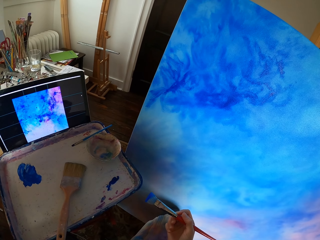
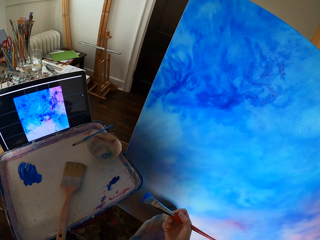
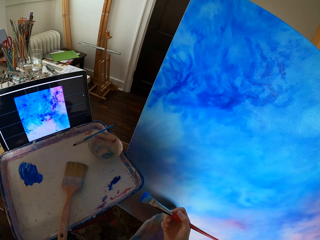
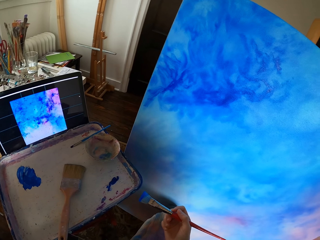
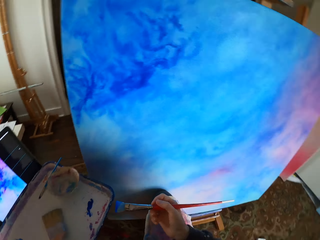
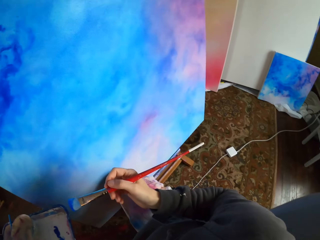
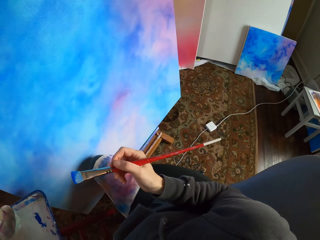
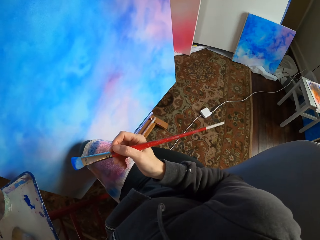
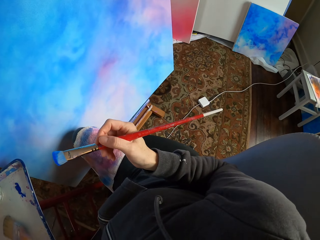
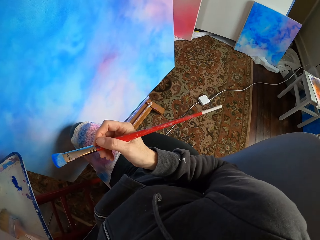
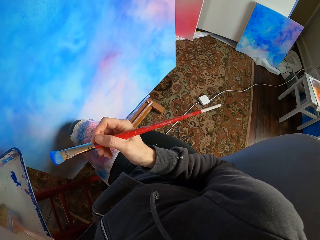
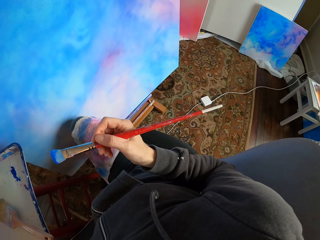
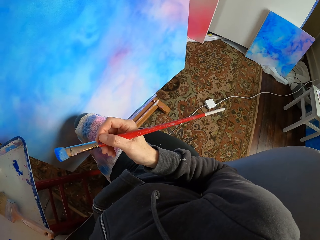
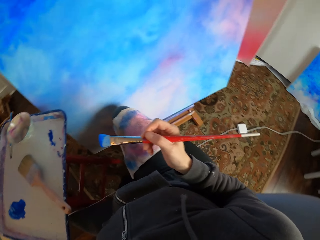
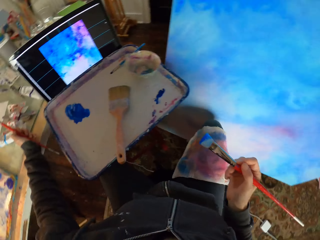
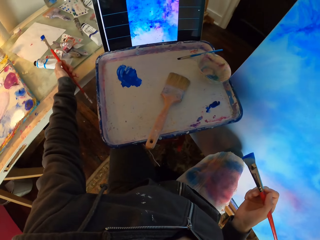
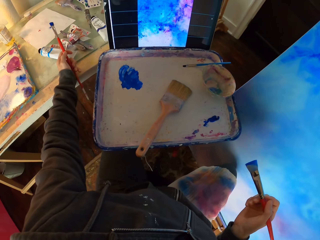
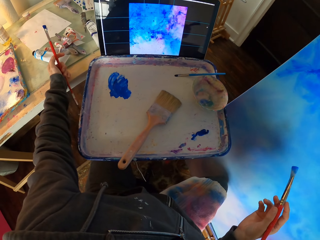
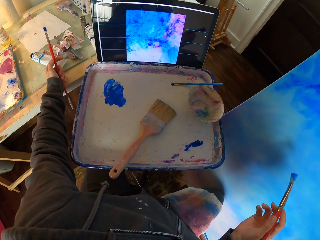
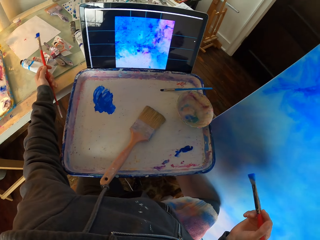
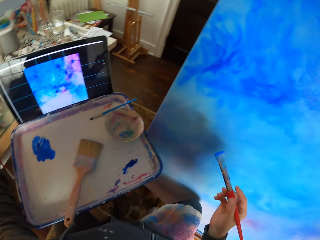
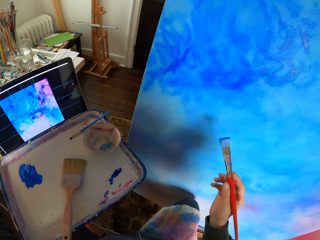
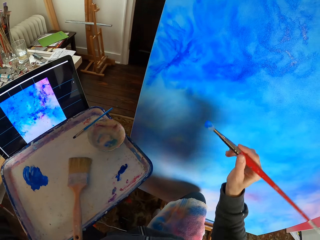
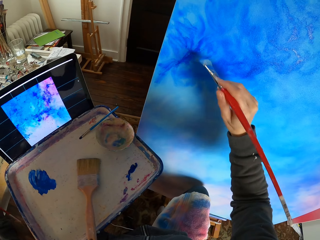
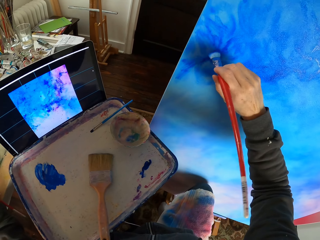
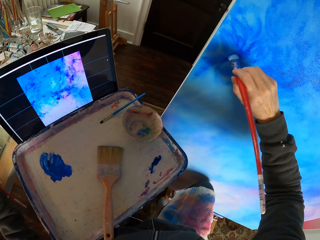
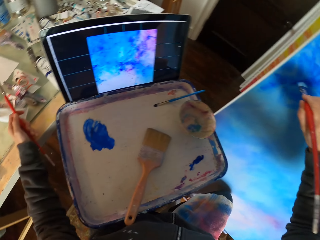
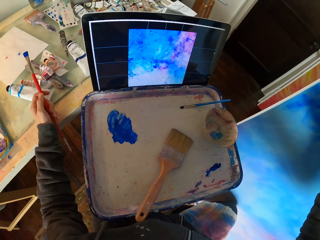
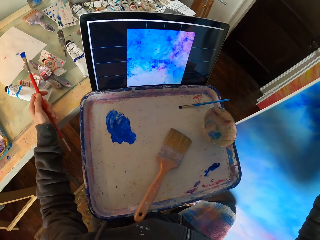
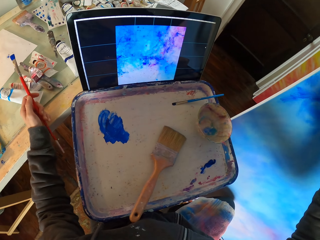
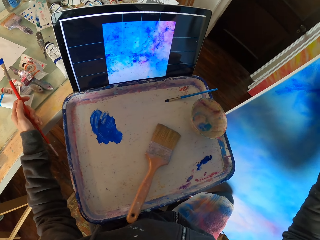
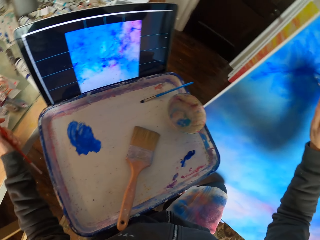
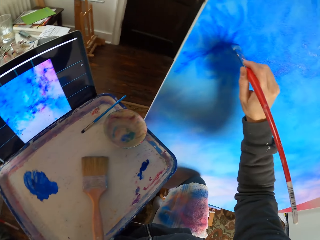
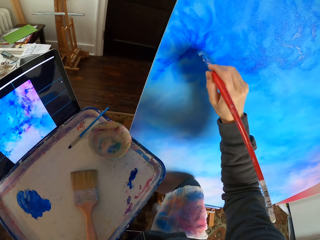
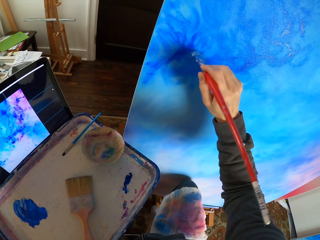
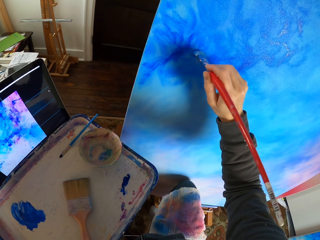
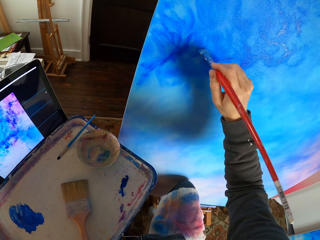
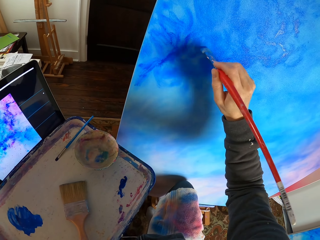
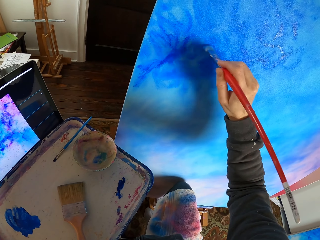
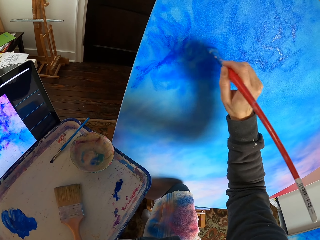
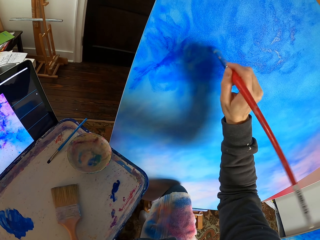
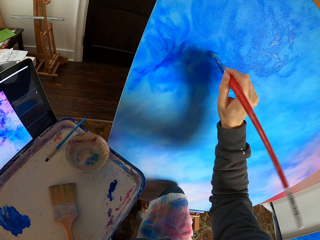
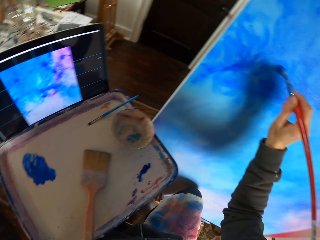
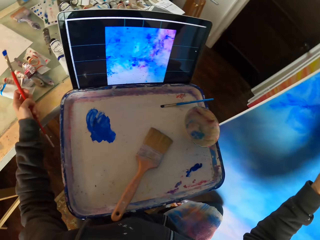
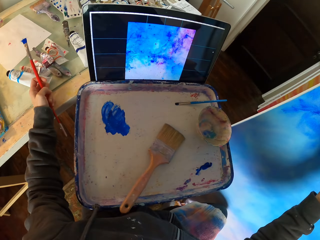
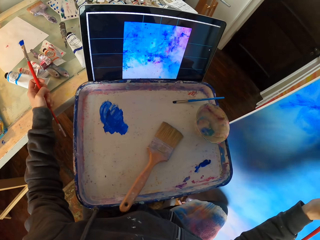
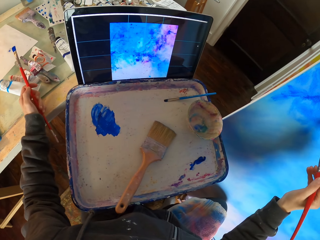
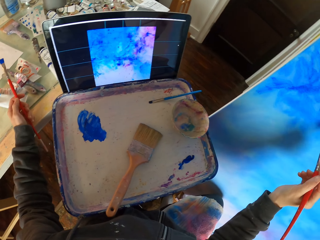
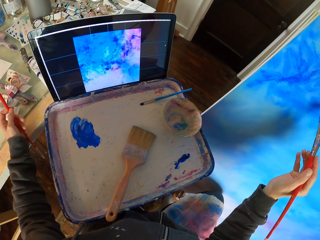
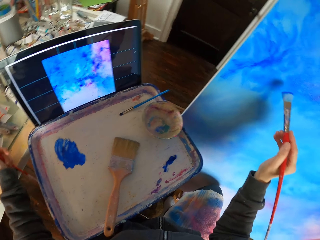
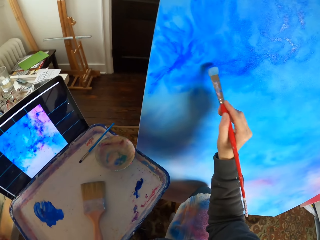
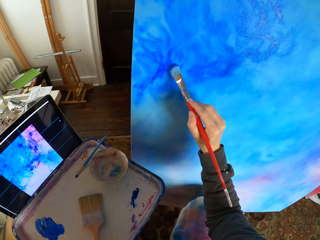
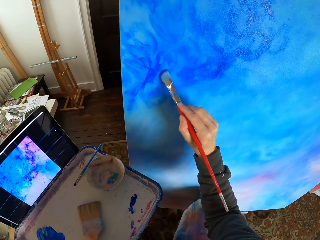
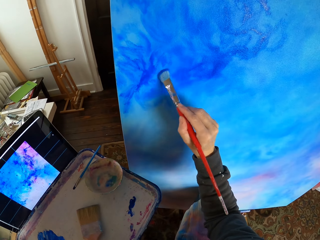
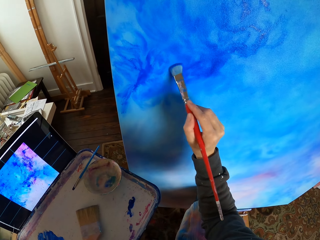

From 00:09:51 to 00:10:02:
The camera wearer dry brushes art with a brush.

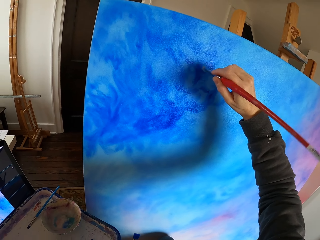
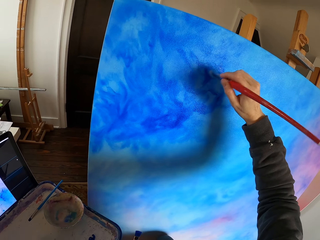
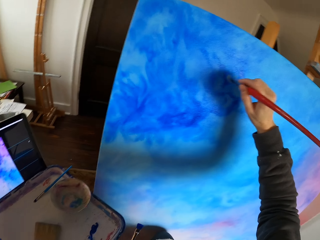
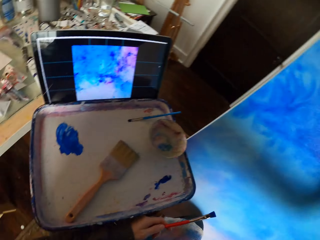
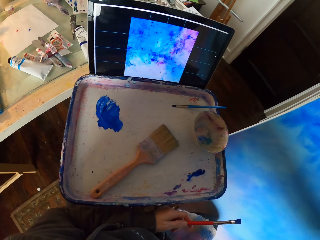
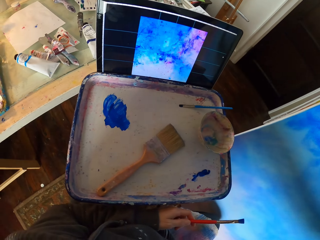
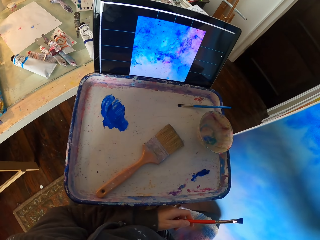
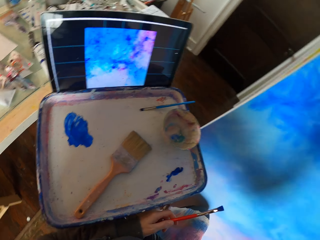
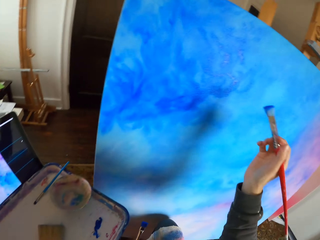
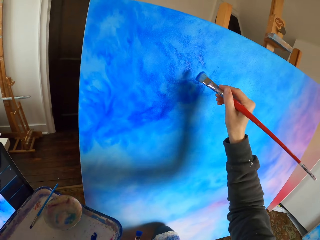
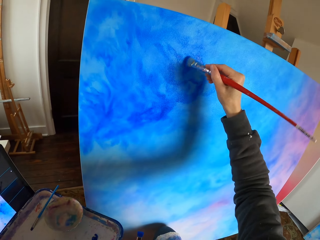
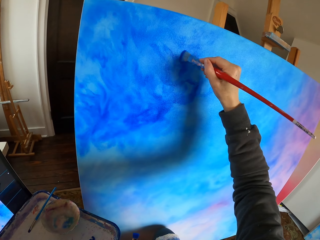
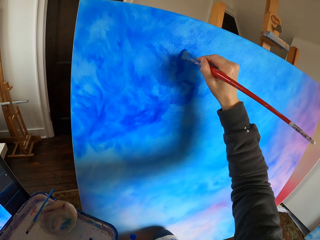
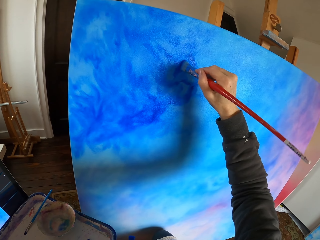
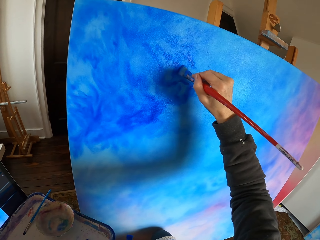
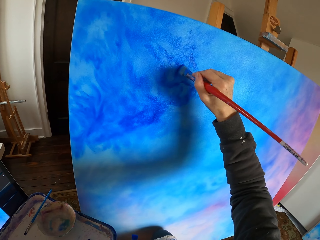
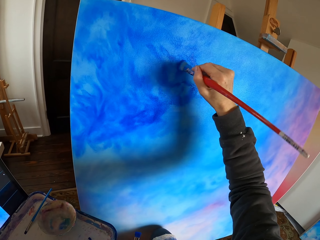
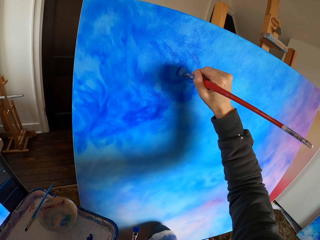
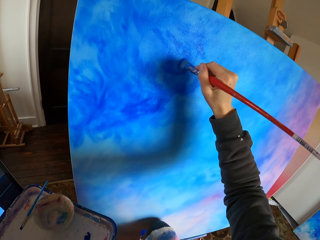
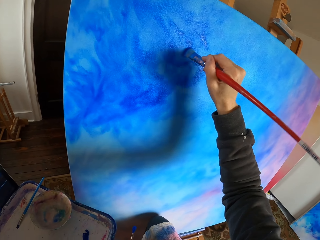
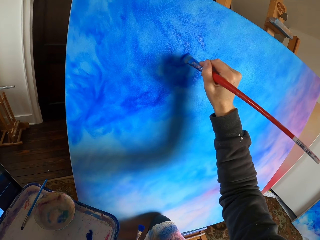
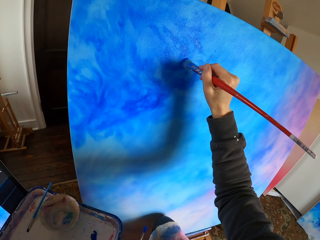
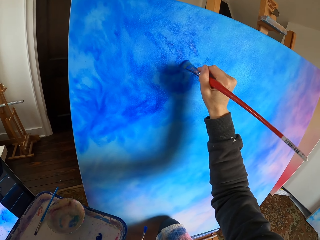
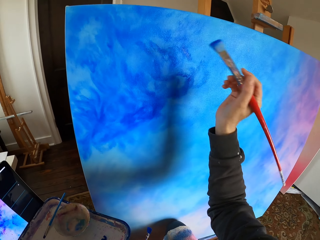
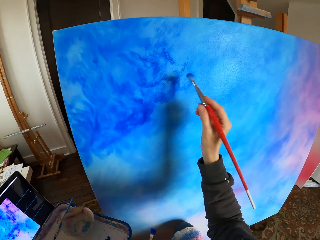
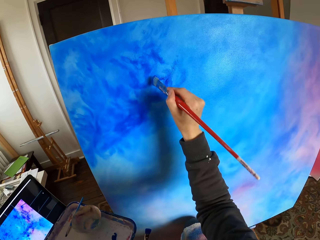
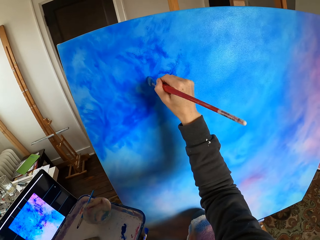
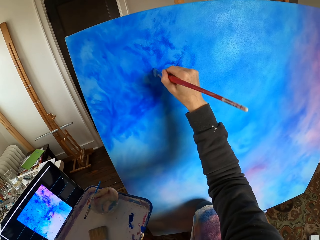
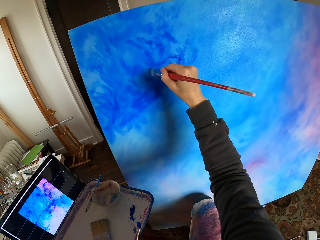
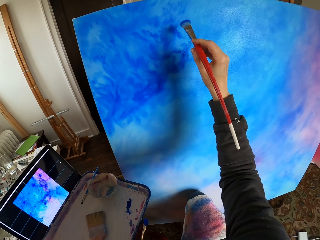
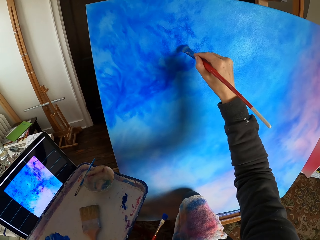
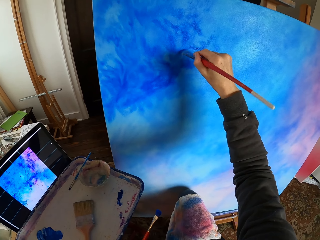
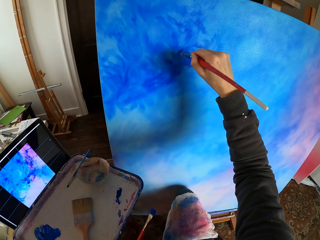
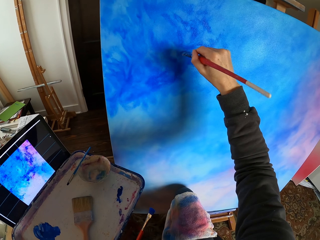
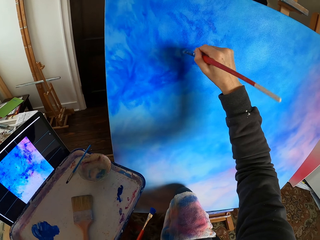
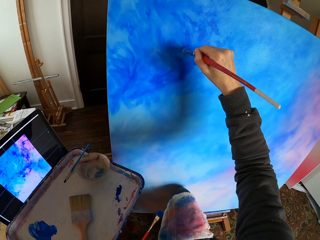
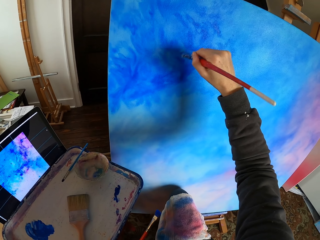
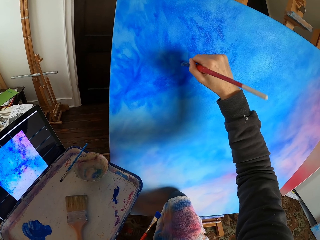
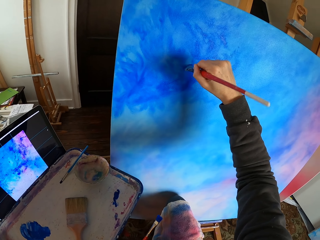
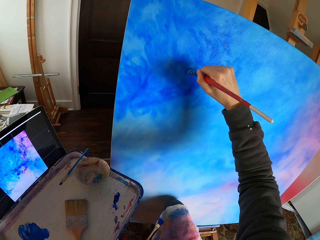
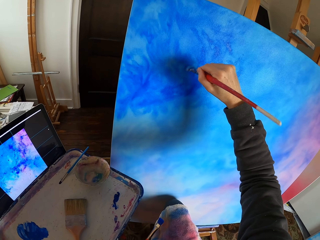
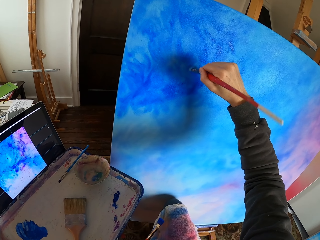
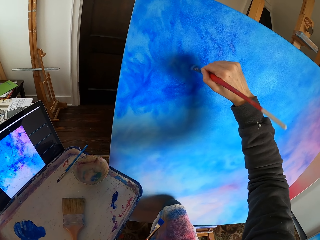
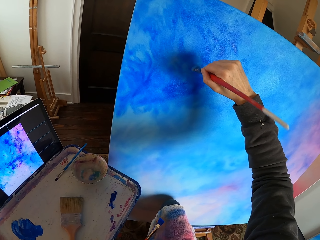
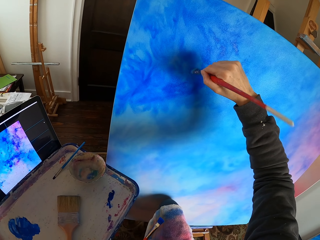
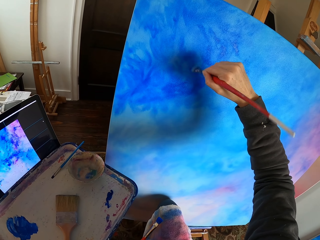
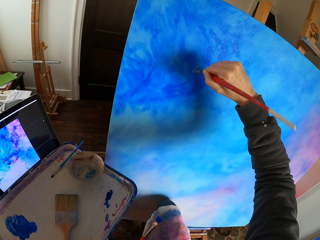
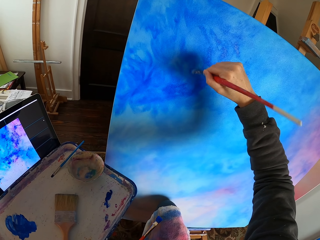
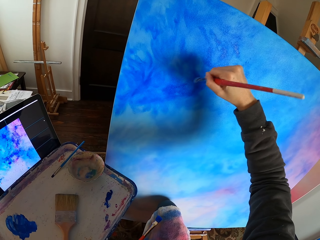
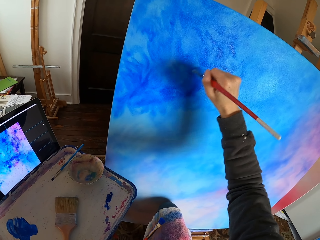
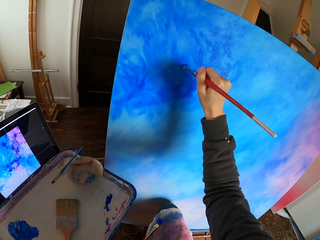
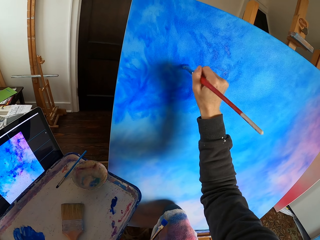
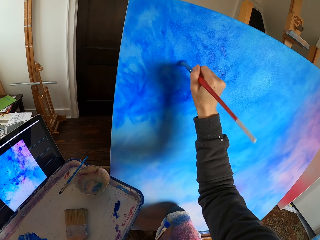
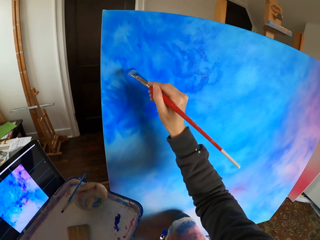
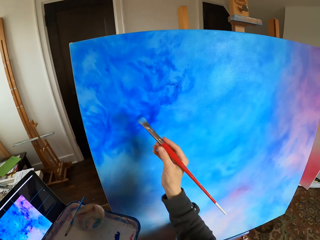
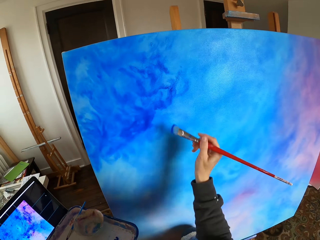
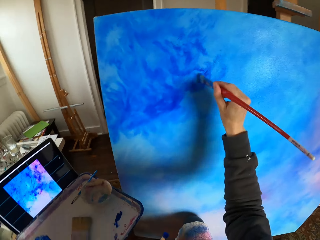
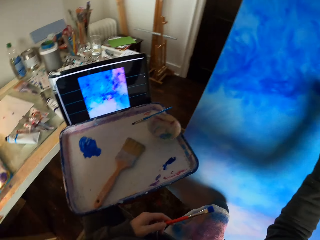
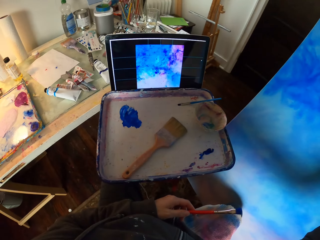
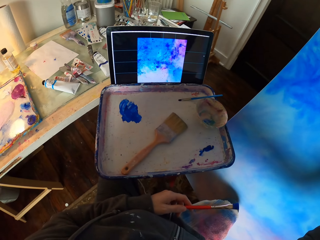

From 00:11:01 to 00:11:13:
The camera wearer looks at the screen. They dry brush art with a brush.
